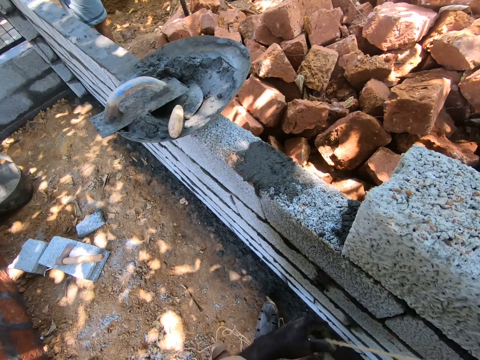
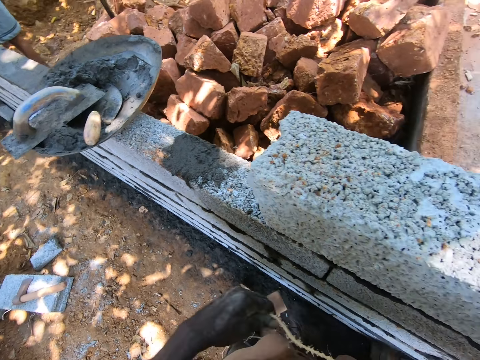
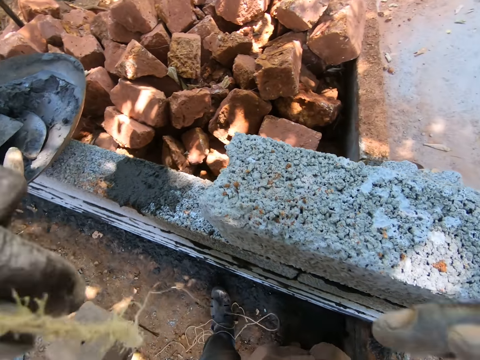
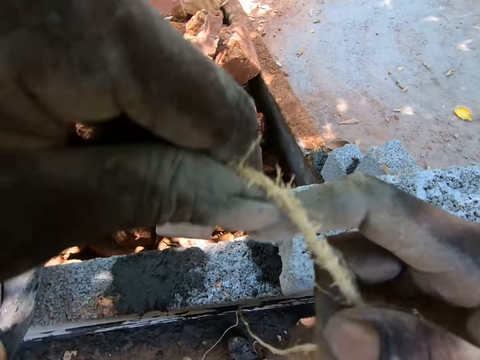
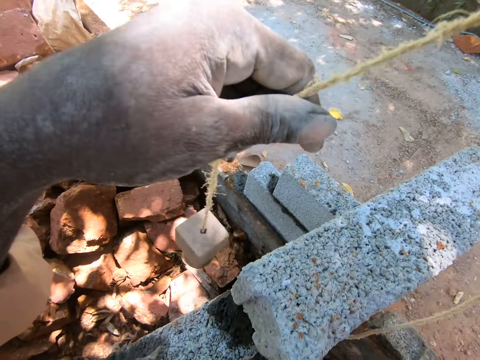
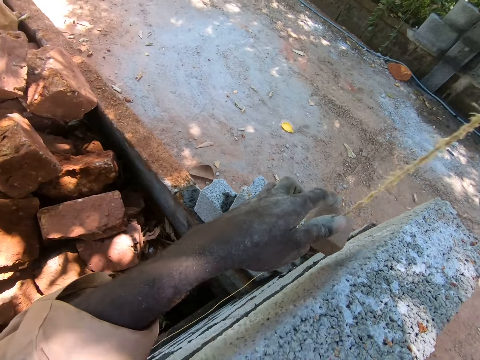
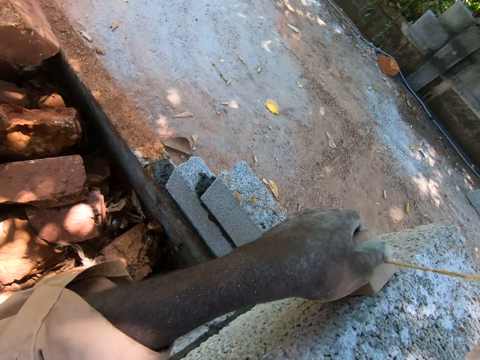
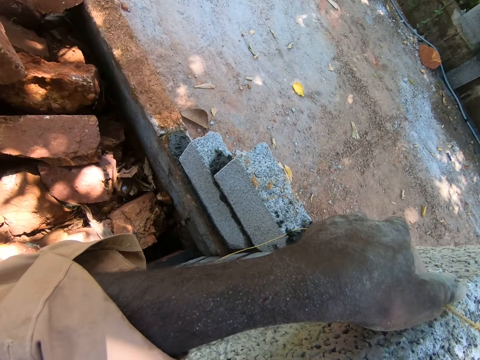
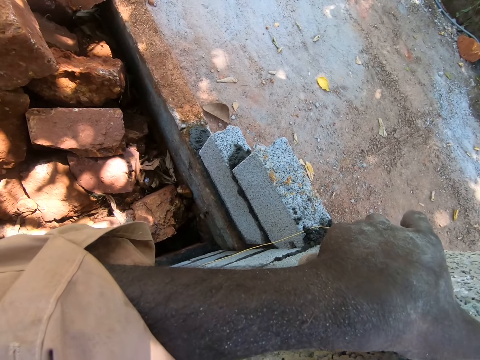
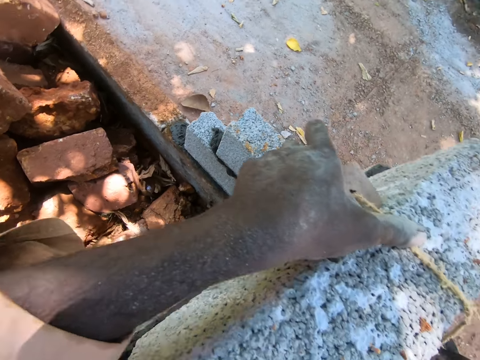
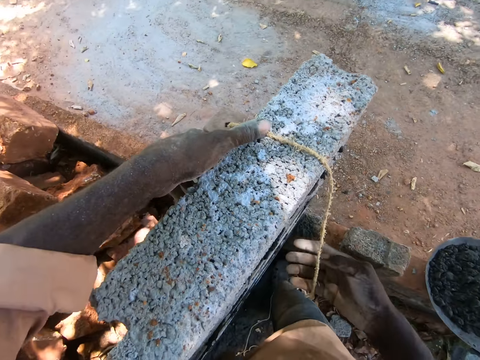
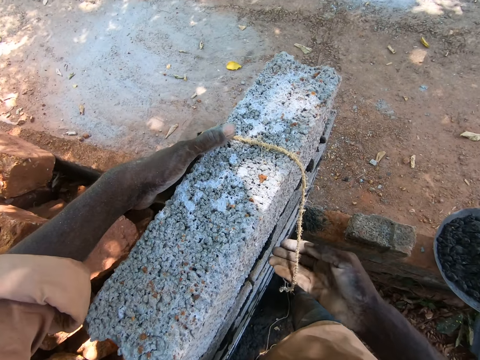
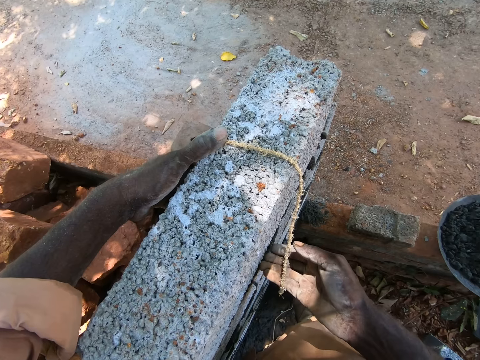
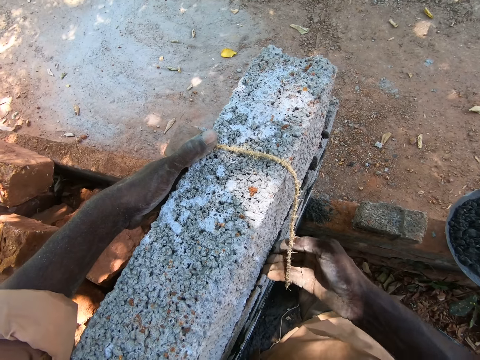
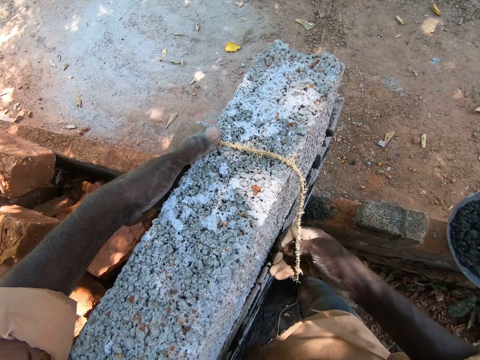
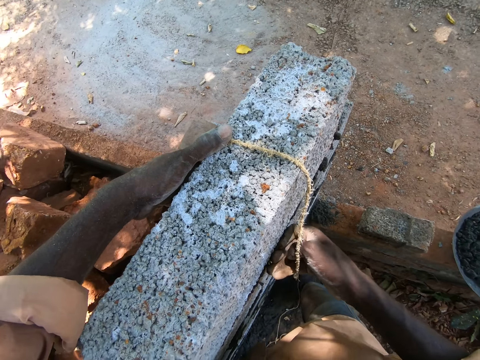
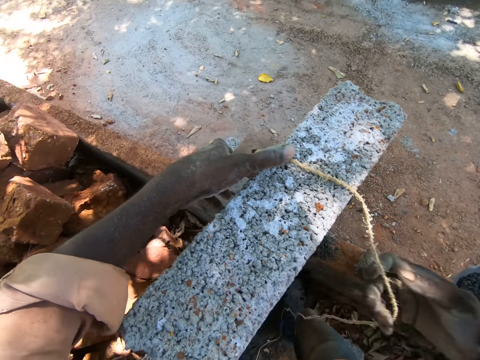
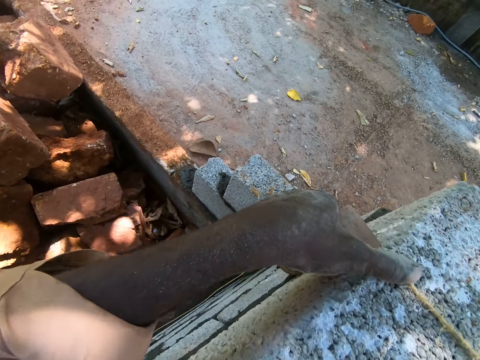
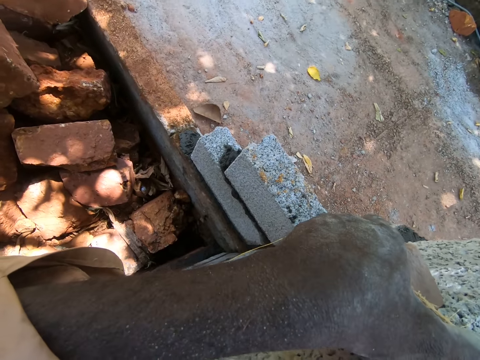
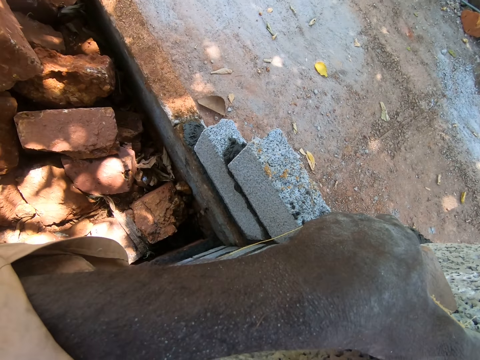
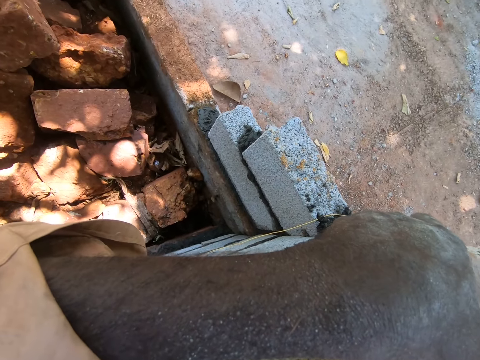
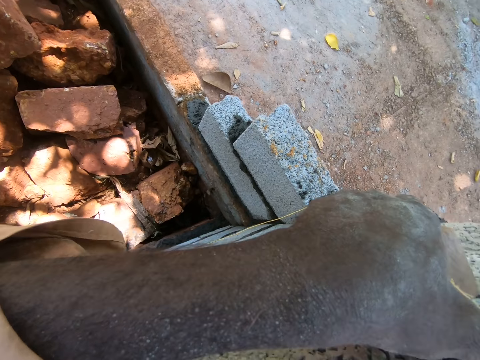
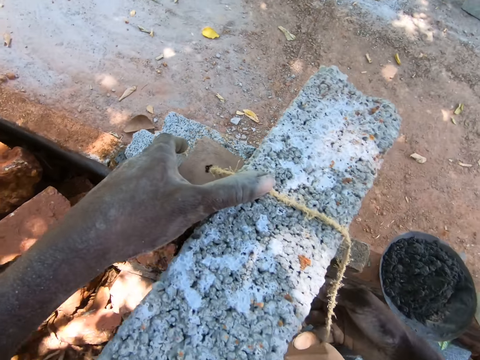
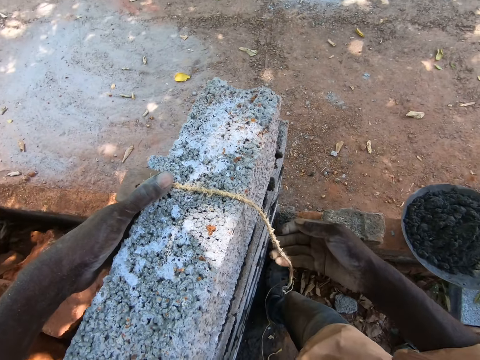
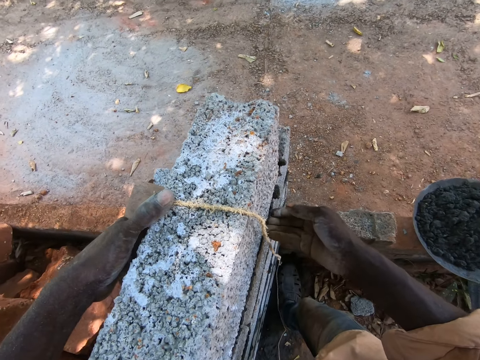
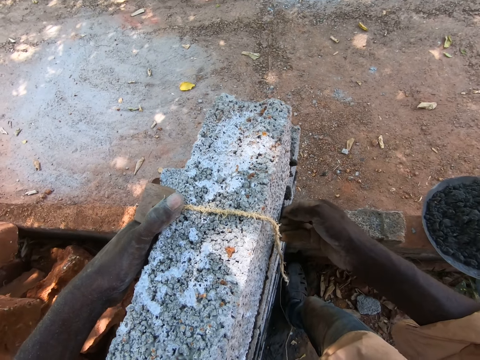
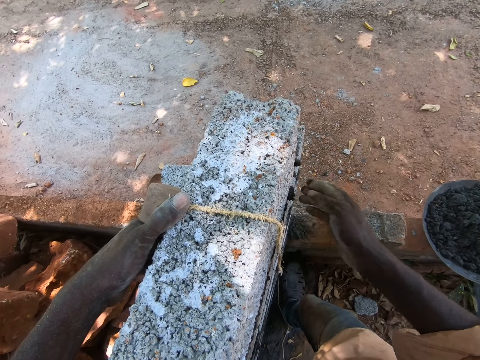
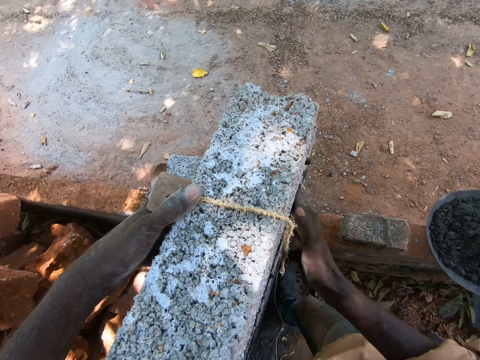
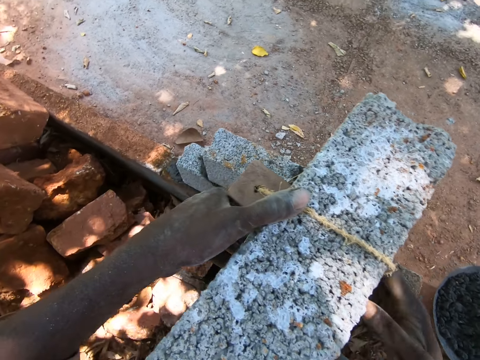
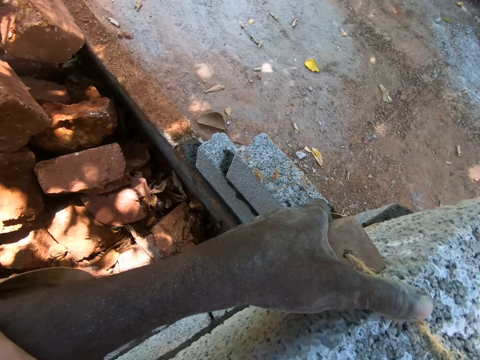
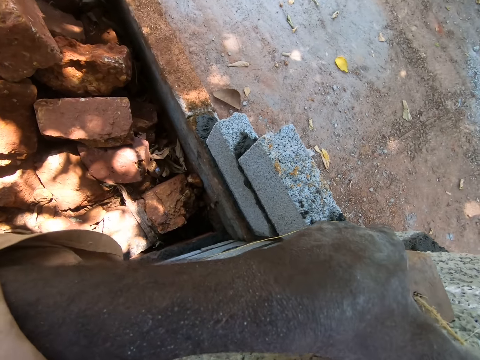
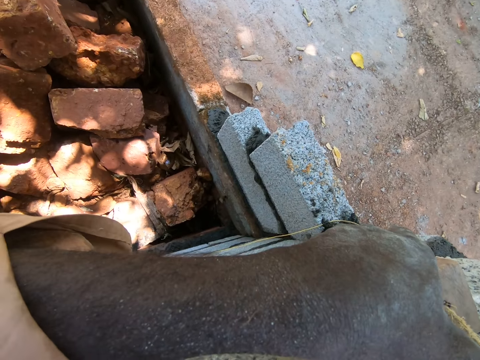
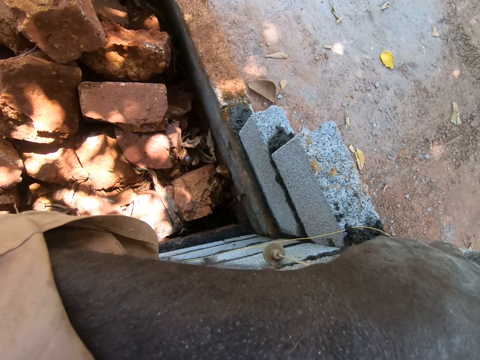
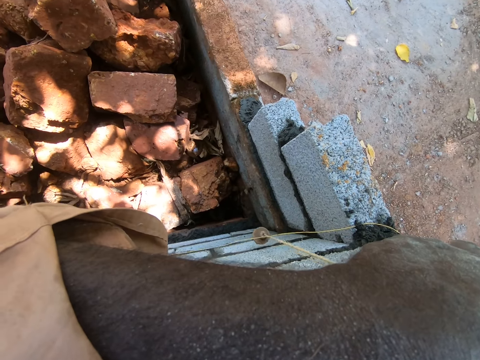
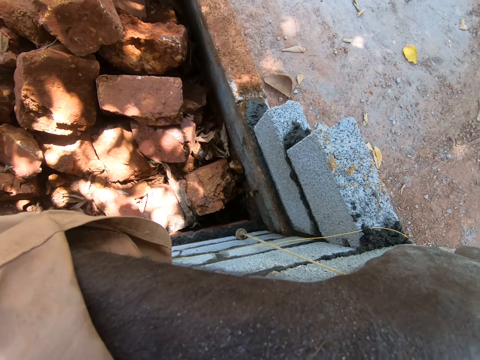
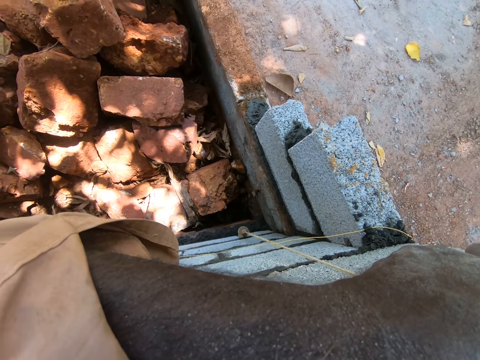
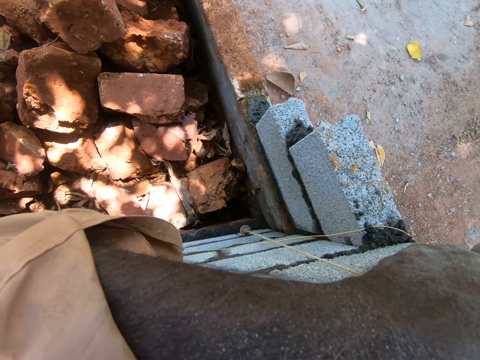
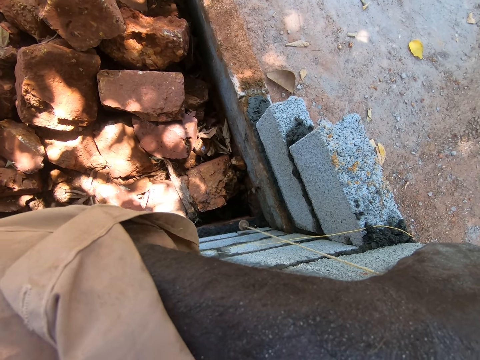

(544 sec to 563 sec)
The camera wearer stretches the string. They measure the wall with the plumb bob. They place the string on the stone. They measure the stone with the string. They adjust the block on the wall. They measure the wall with the plumb bob. They wipe cement with their fingers. They adjust the string on the building stone.

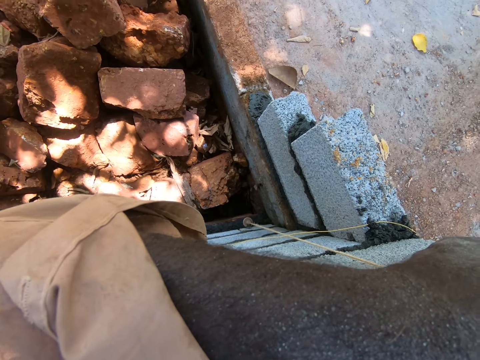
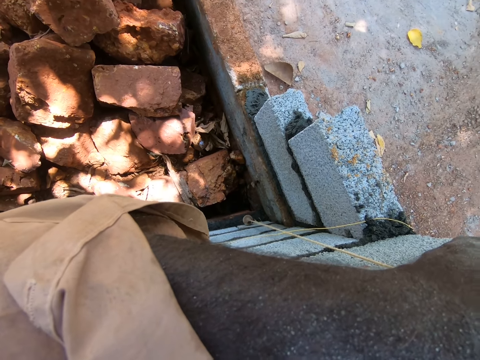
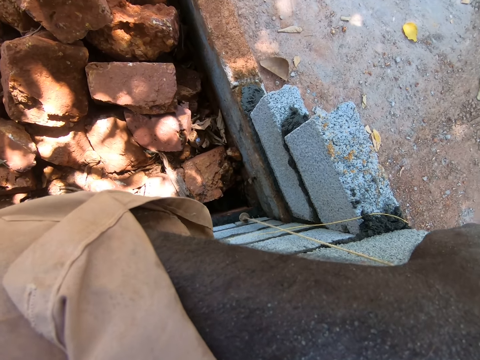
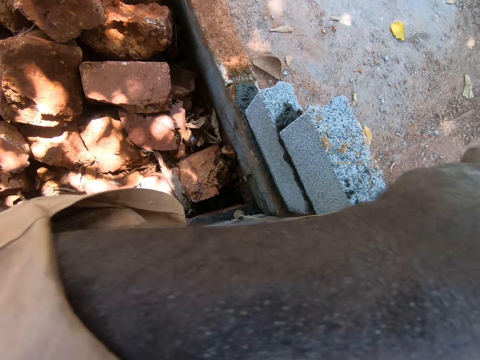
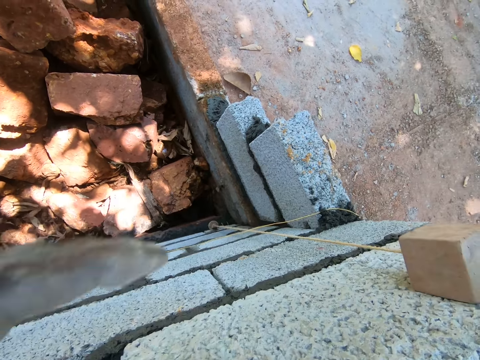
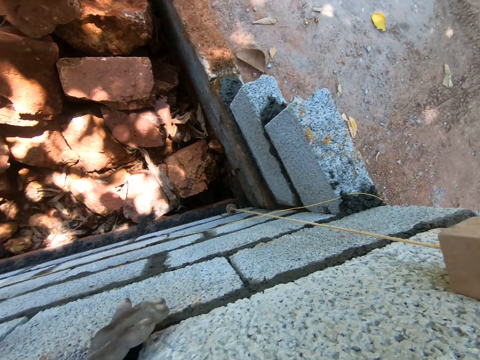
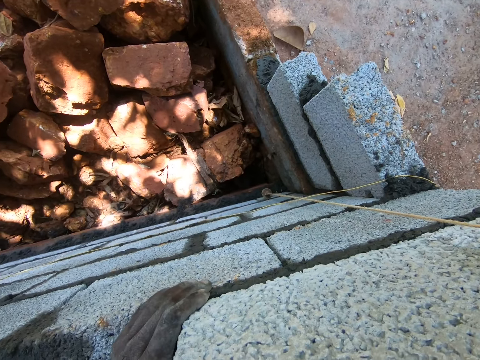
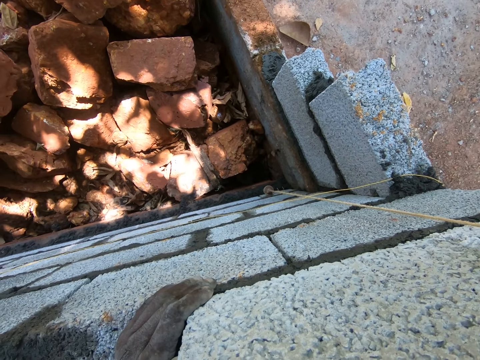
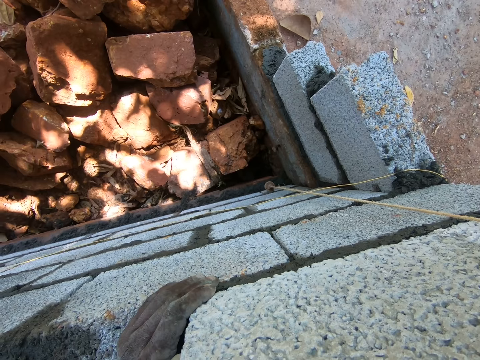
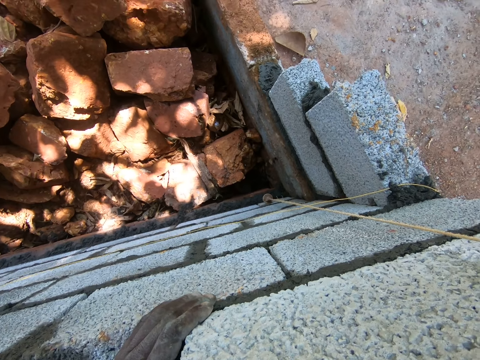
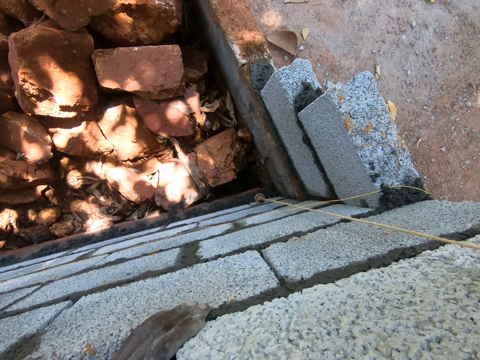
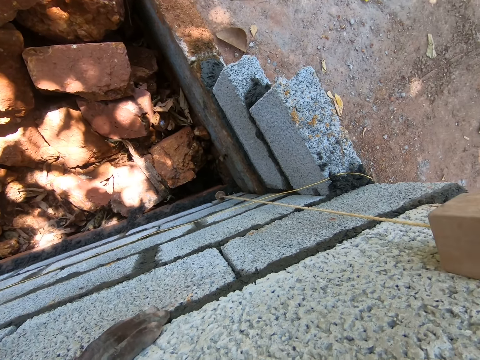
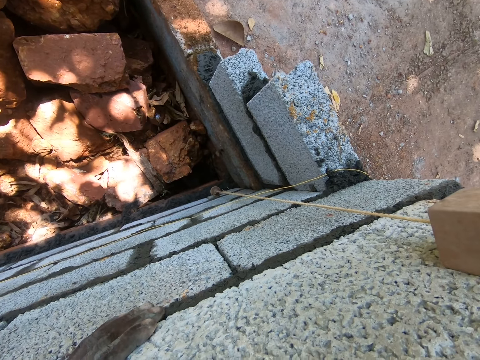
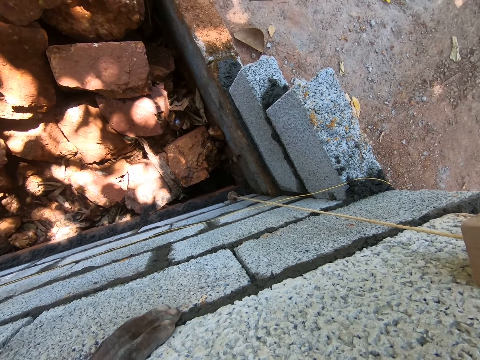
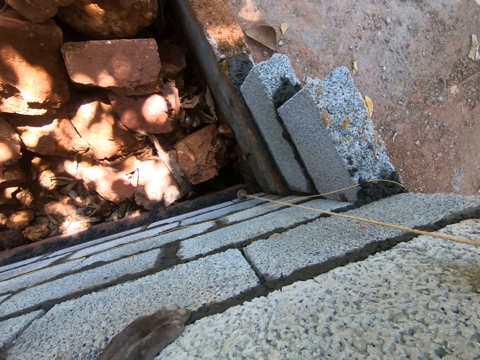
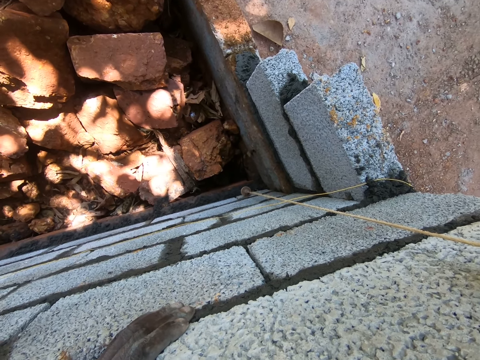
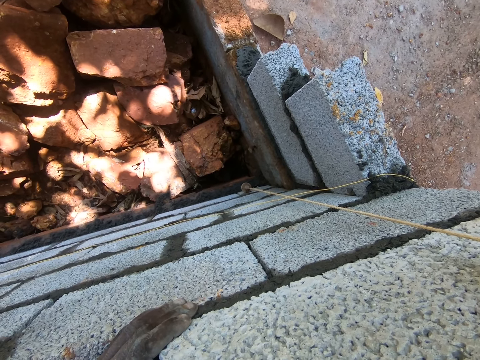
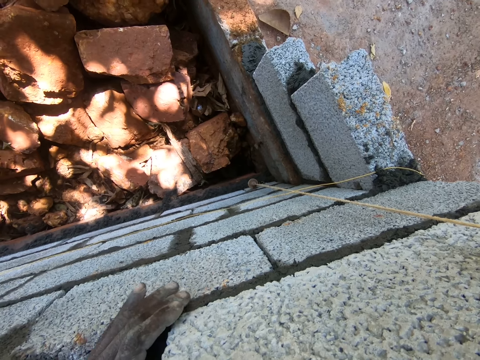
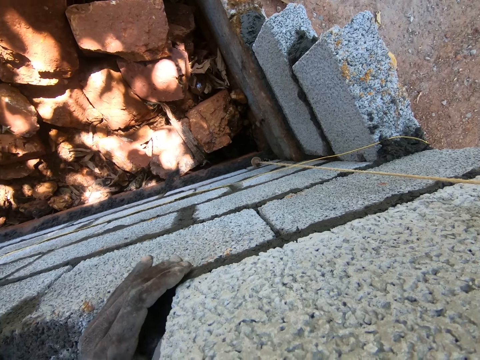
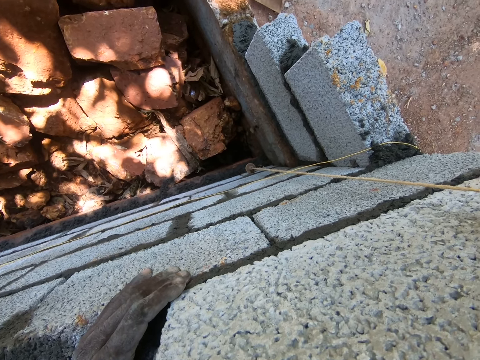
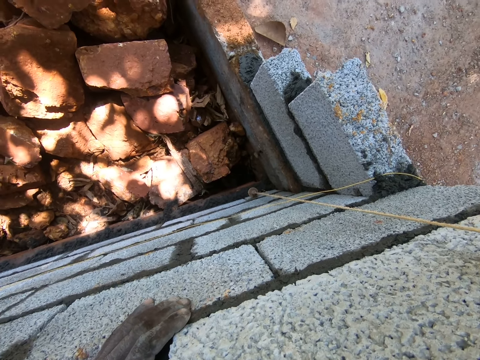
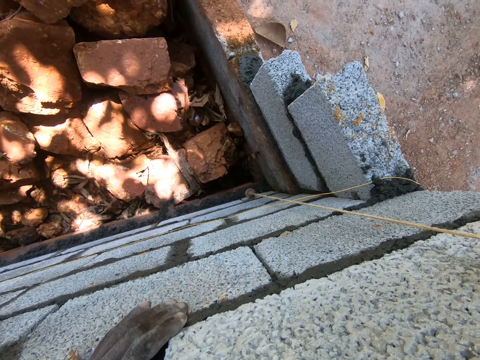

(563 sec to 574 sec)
The camera wearer adjusts the stone.
